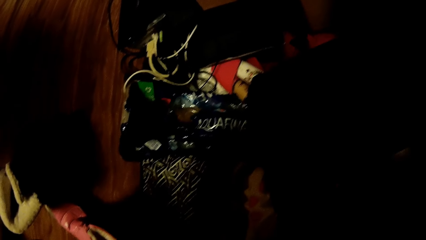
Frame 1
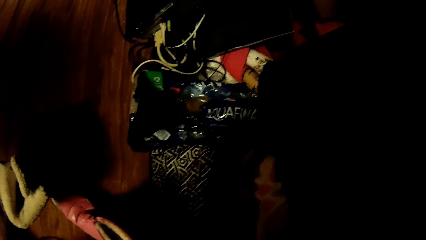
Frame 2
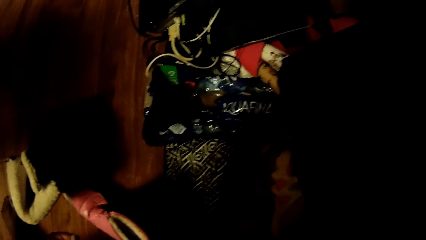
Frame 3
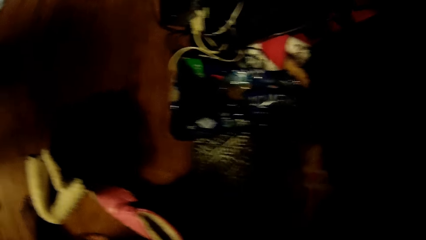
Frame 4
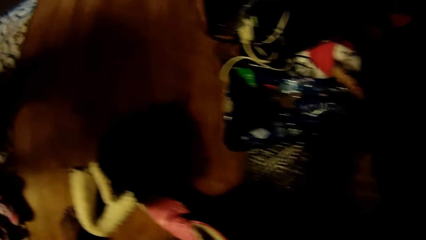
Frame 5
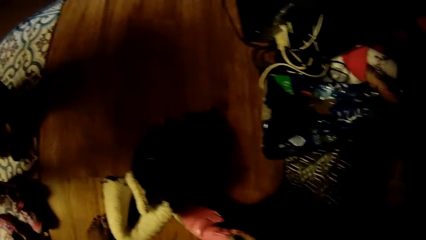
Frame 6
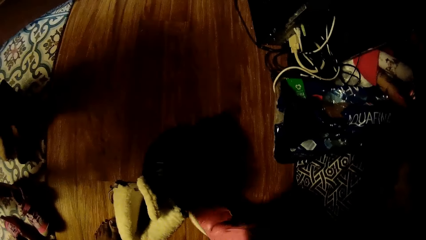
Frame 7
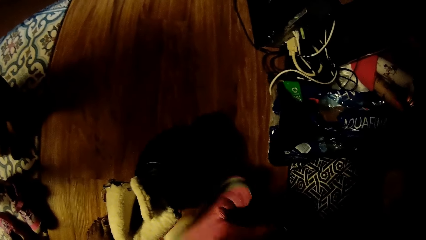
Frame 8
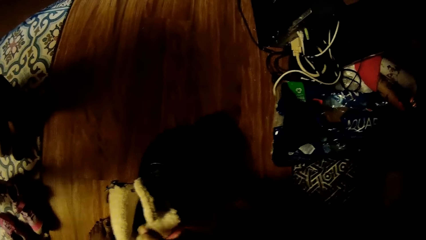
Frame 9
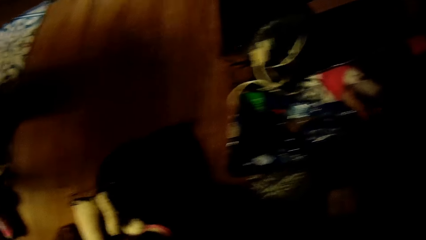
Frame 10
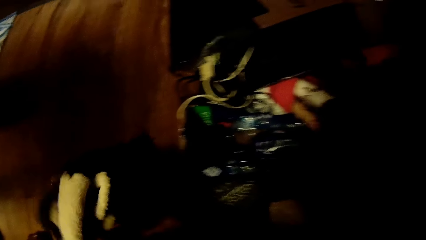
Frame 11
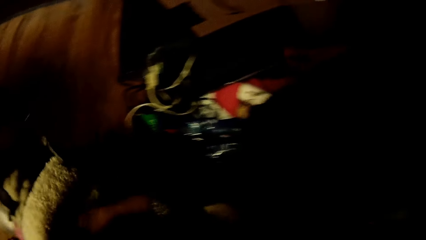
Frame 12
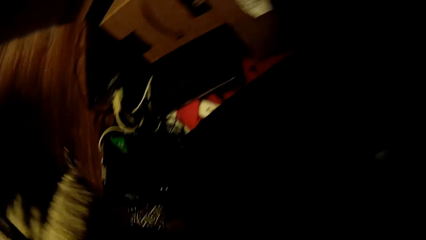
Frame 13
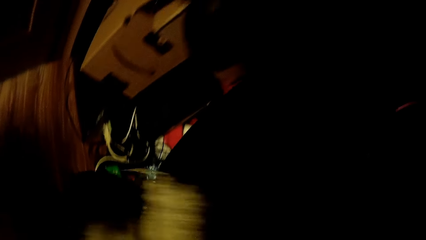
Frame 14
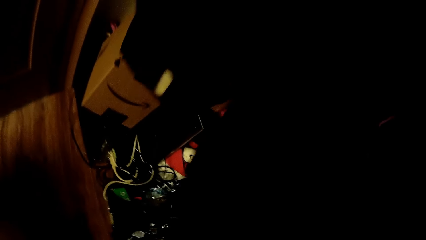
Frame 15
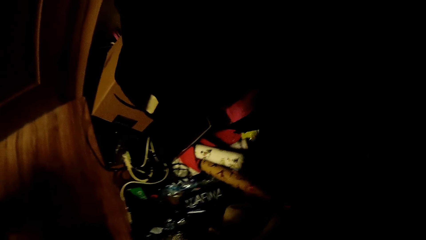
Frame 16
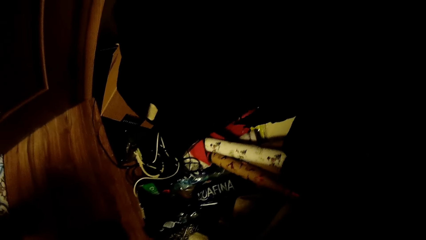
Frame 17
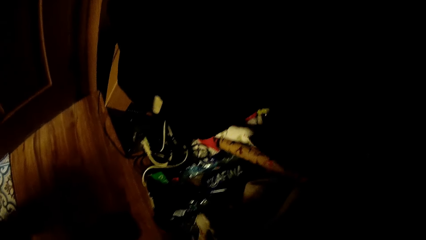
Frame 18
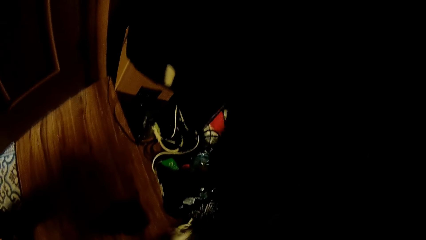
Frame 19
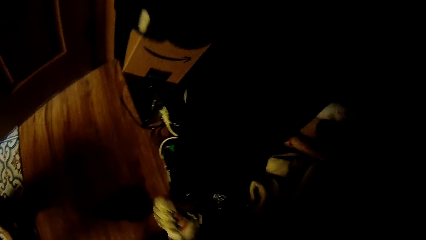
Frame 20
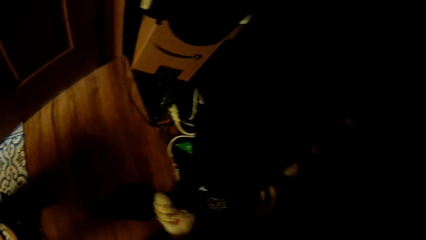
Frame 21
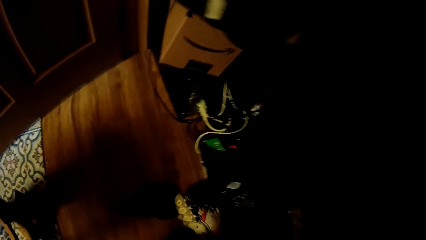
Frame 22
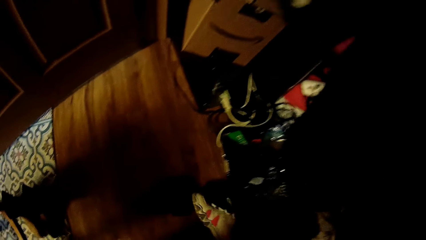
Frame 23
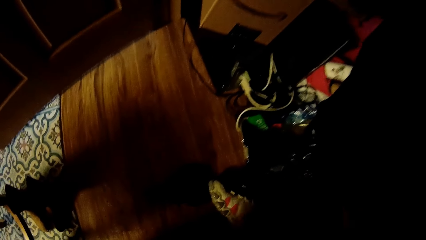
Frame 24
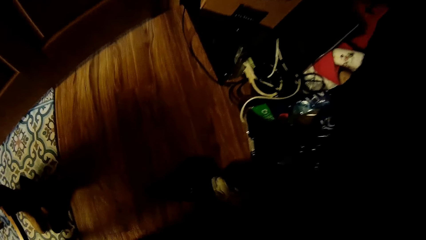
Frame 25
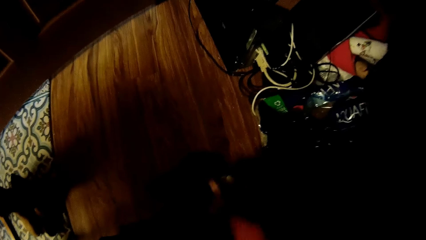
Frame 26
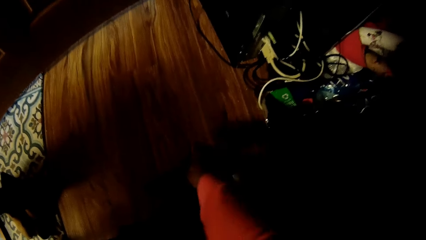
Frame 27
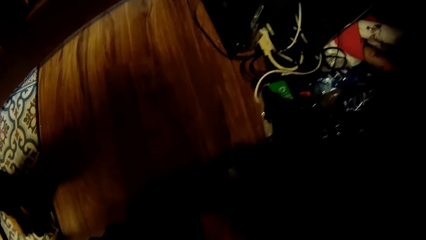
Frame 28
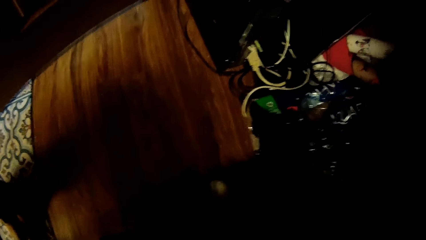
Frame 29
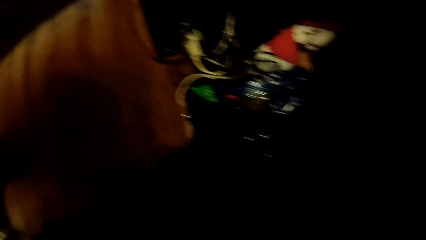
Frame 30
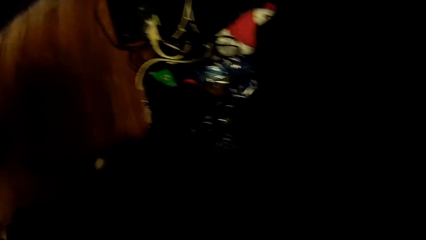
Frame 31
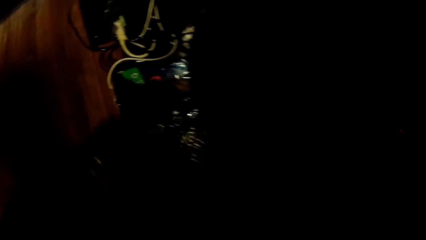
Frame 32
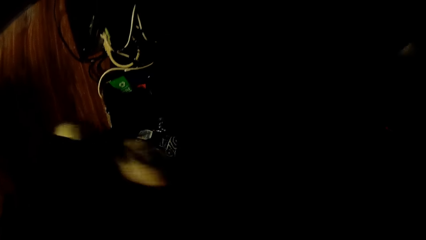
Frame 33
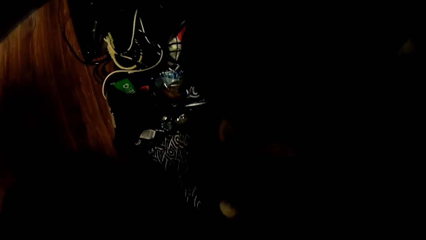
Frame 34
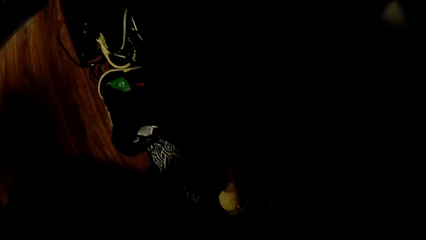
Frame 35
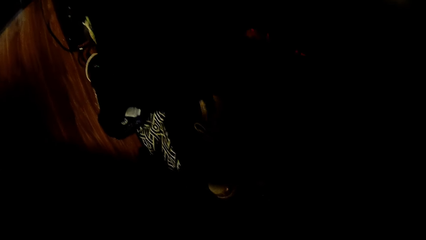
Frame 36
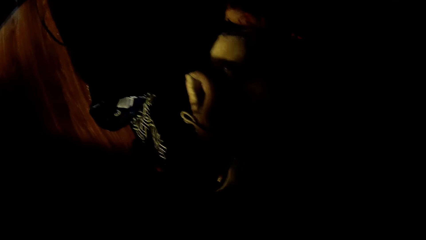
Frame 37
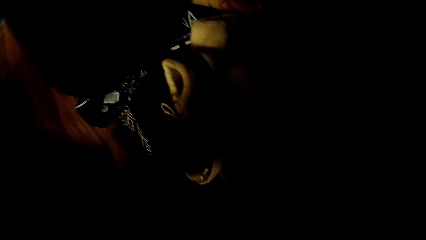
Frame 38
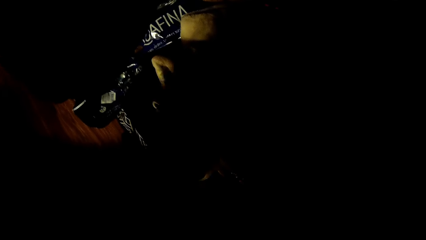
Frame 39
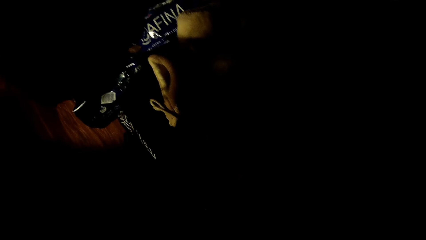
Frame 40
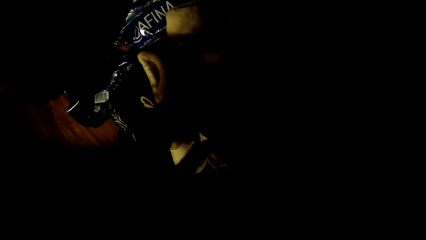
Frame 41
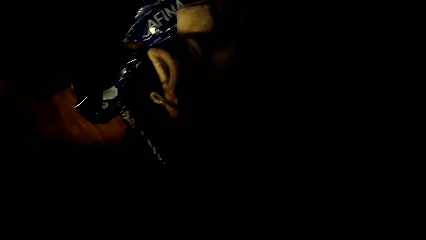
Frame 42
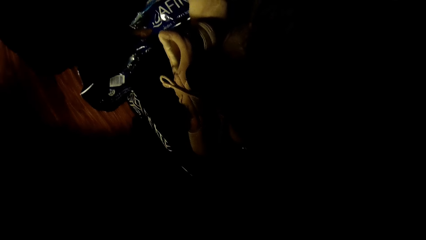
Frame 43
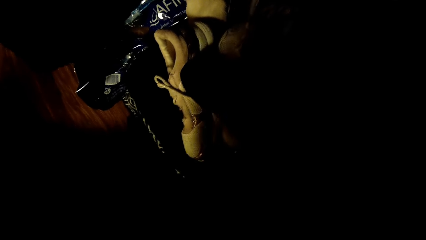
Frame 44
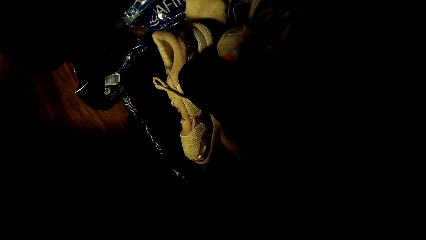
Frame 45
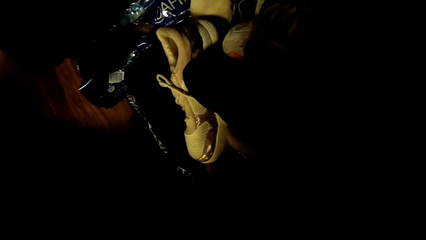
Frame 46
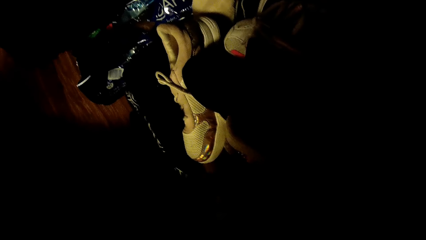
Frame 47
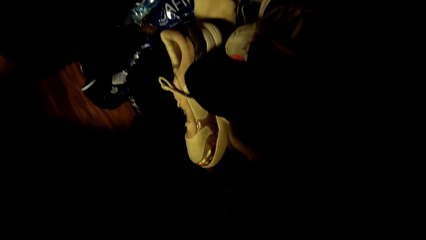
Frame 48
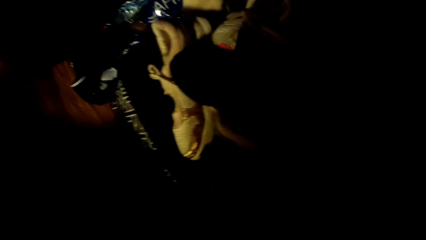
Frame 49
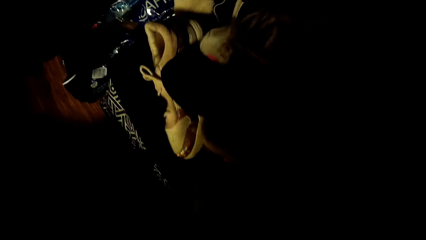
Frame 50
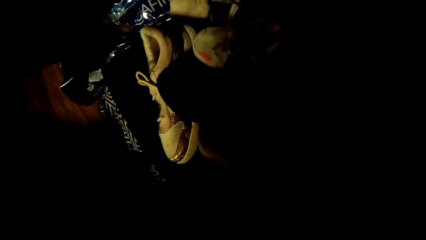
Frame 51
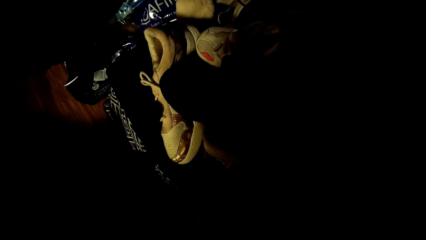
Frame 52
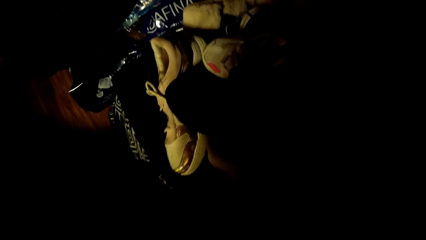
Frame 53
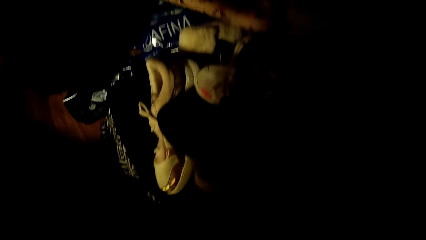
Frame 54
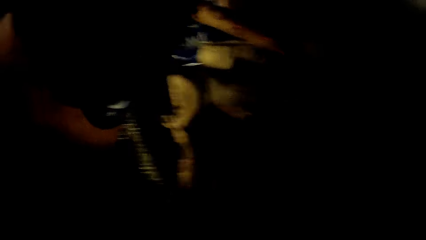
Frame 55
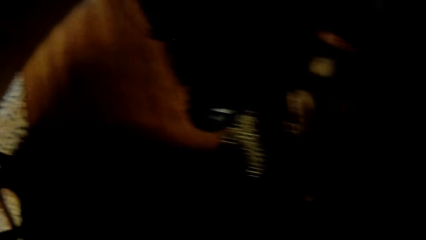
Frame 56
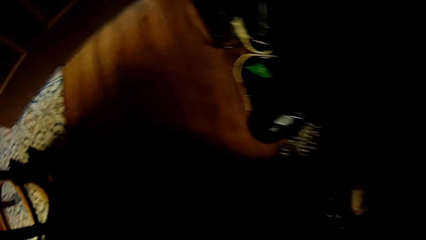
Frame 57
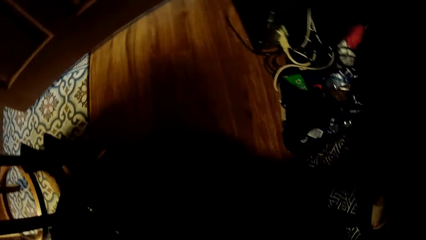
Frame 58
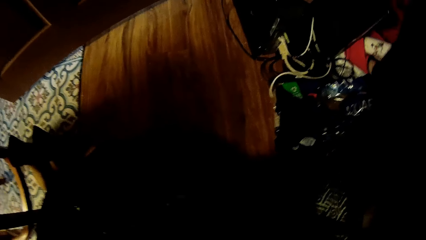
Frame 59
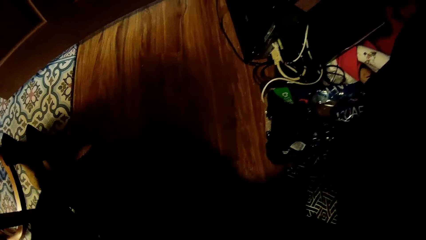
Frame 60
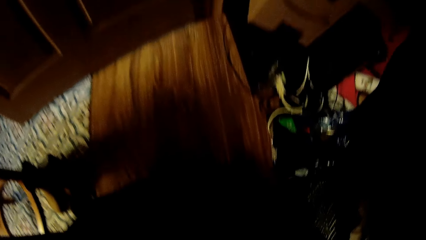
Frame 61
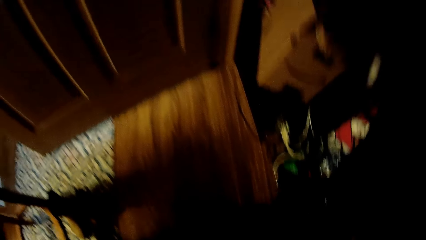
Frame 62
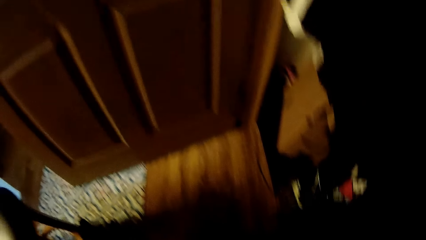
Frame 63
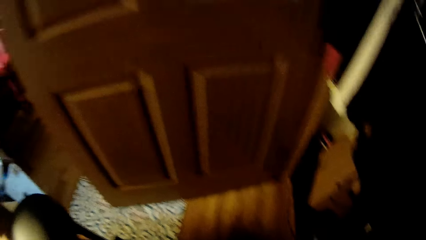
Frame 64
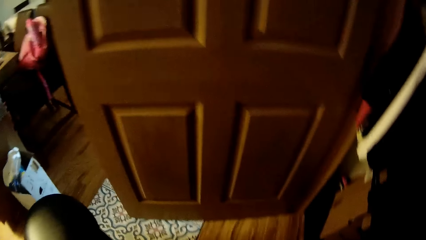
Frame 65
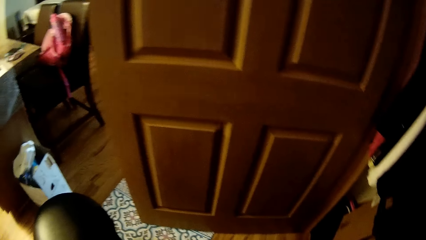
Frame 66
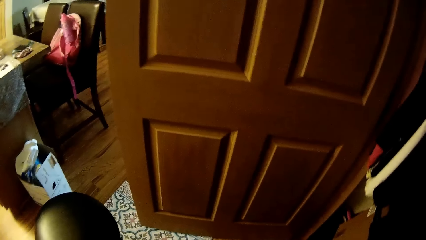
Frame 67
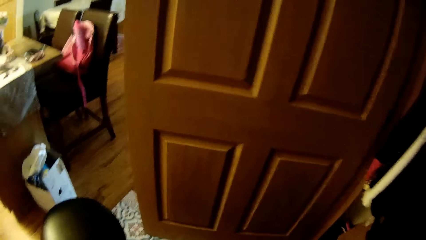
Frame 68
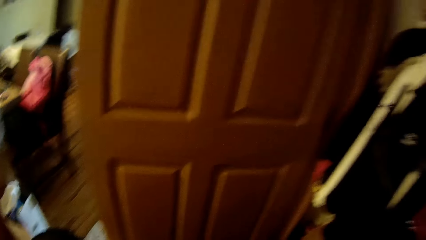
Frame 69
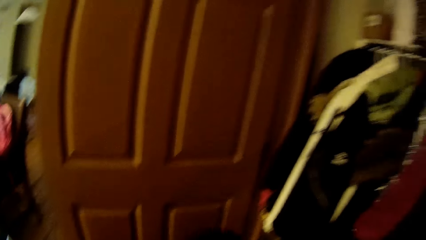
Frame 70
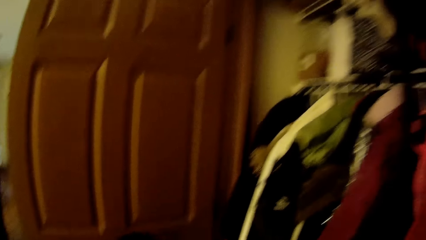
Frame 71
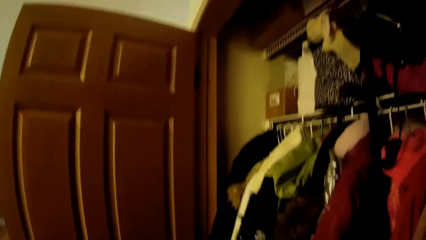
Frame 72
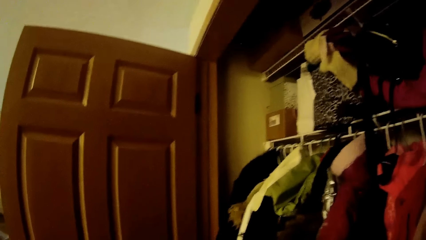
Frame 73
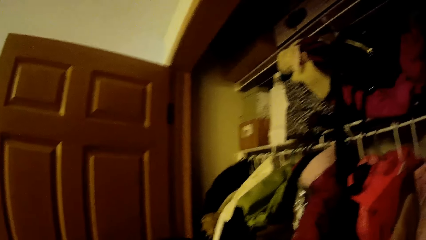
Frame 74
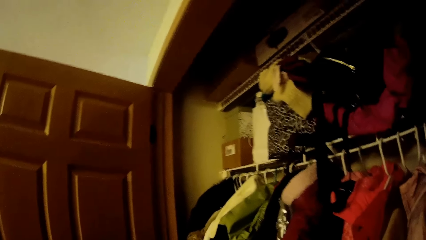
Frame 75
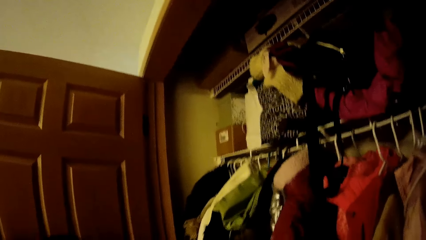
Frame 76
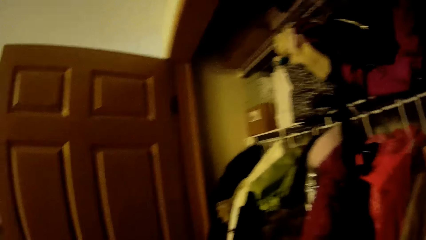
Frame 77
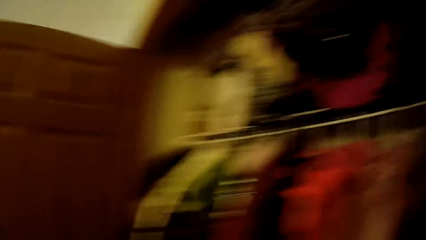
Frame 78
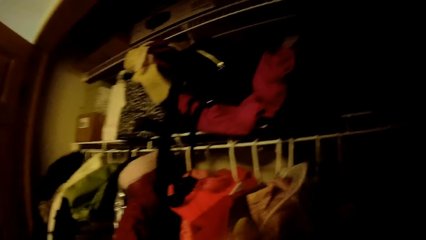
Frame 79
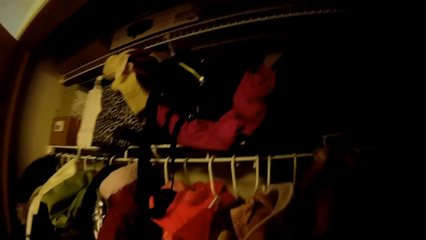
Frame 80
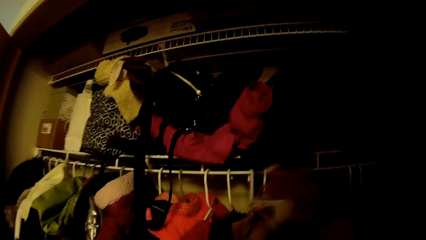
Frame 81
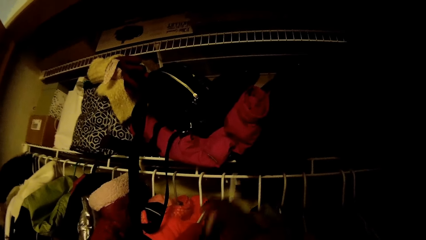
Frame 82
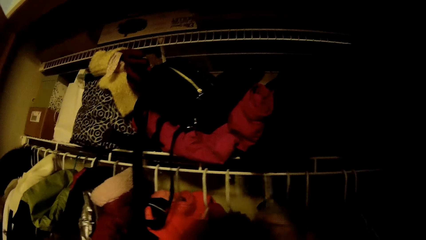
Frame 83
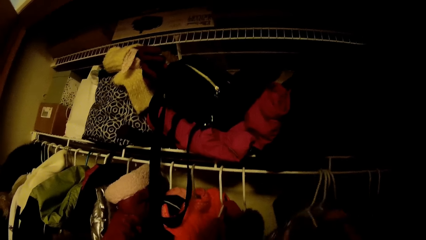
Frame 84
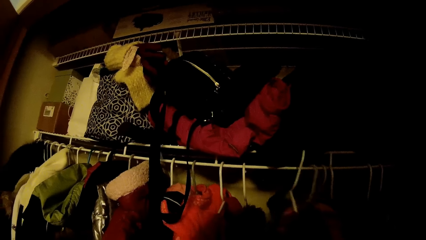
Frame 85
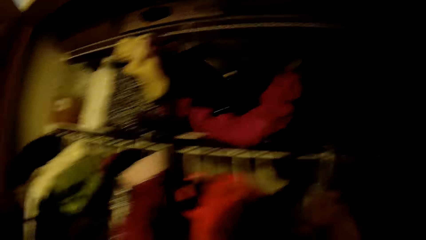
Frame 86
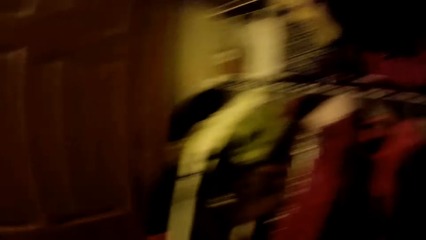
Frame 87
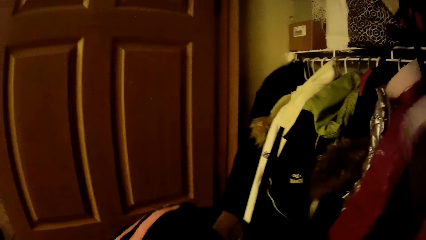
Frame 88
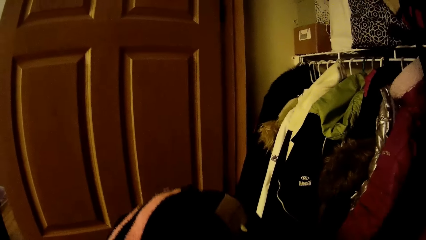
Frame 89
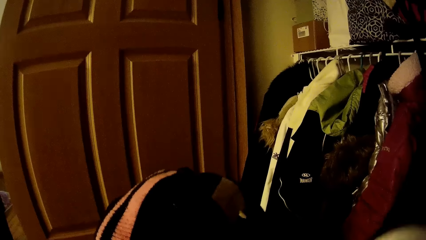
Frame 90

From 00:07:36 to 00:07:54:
The camera wearer moves the pink shoe together with a white shoe on the floor into the wardrobe with her right hand. She moves the shoe on the floor to the wardrobe with her right hand. She moves the white sneakers on the floor with her right hand. She adjusts the paper bag with her left hand. She picks up a hanger in the wardrobe with her right hand.
